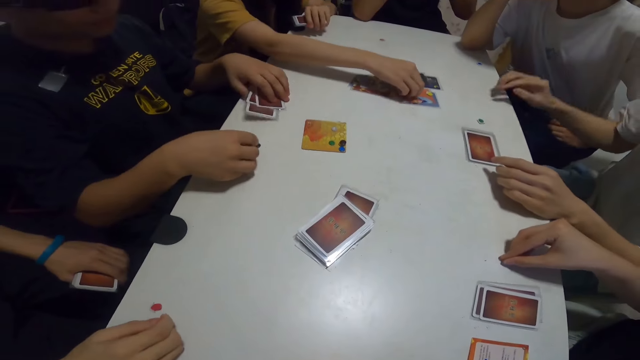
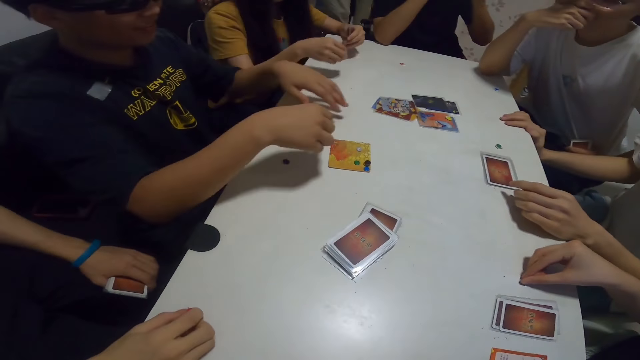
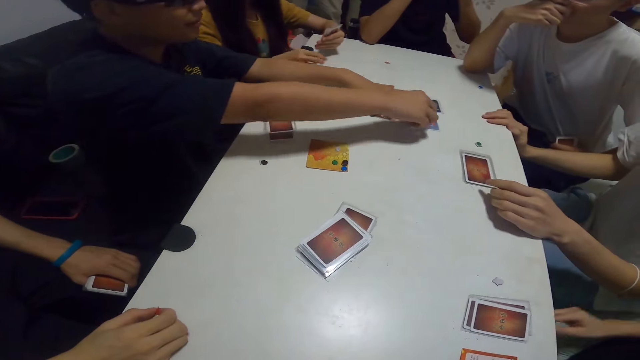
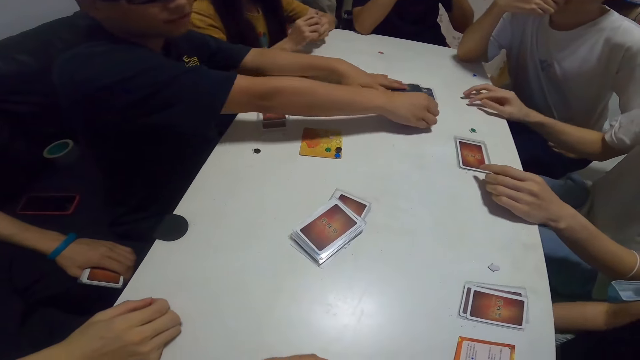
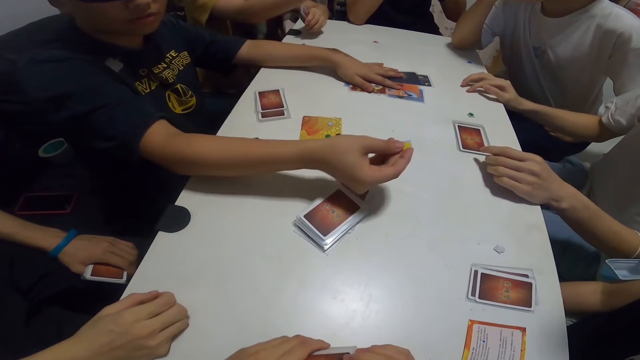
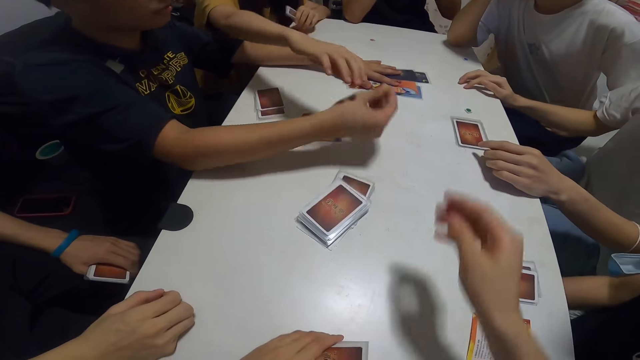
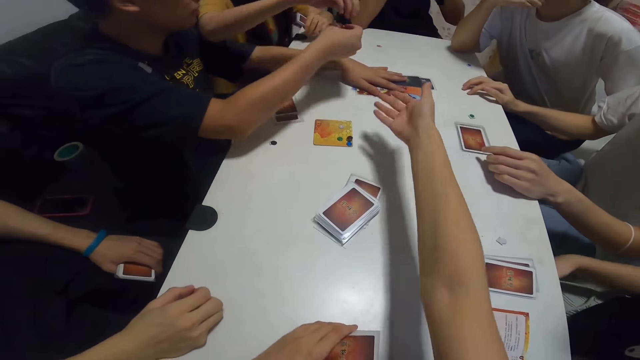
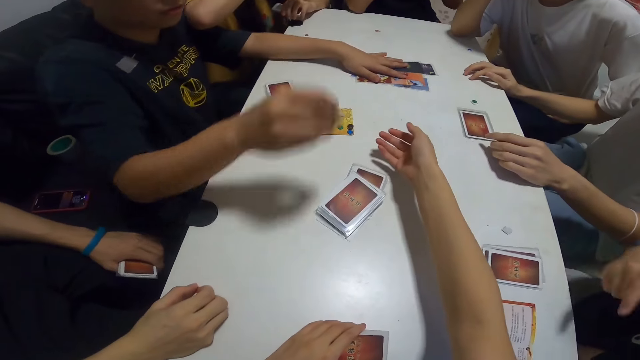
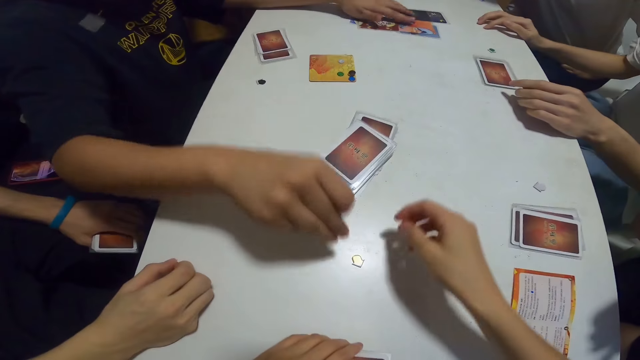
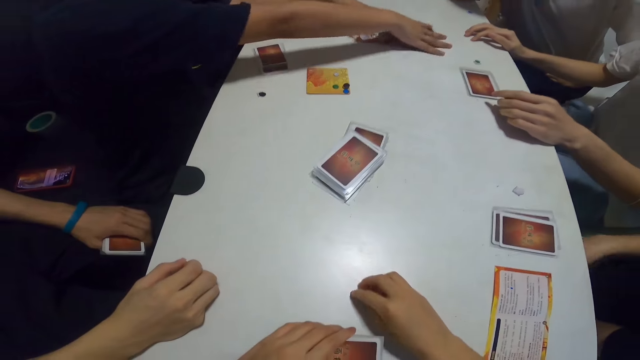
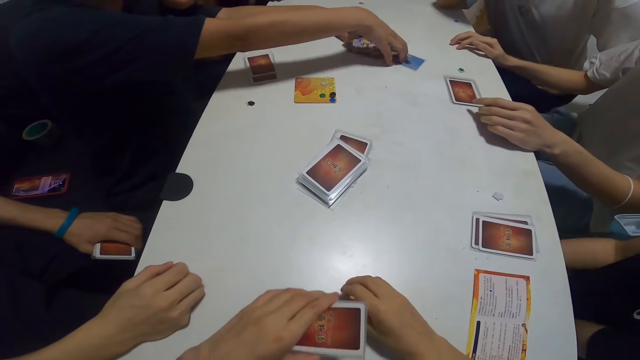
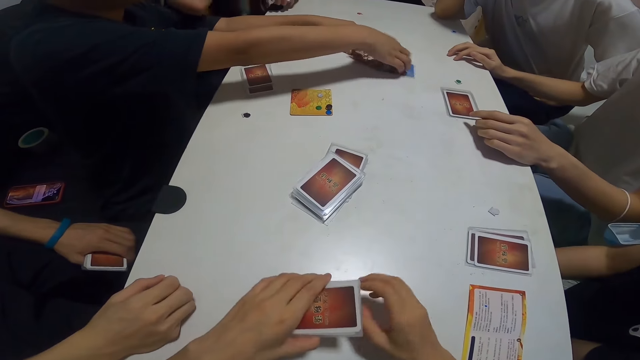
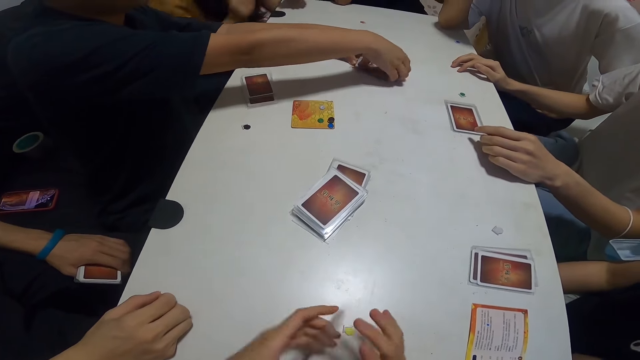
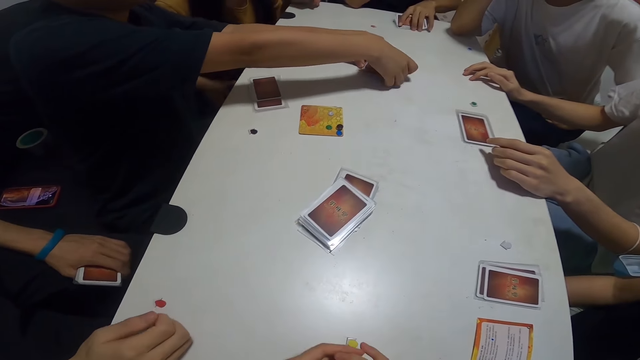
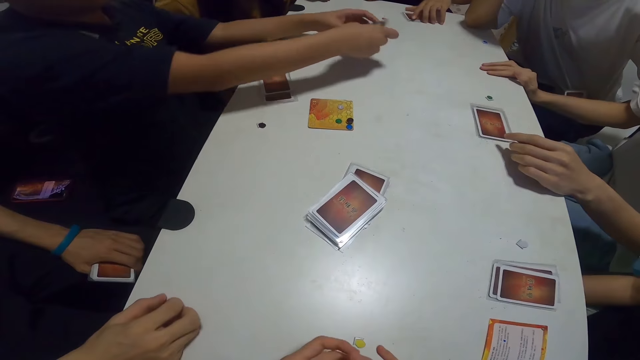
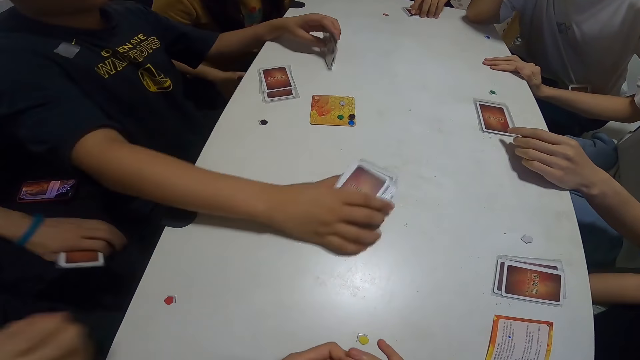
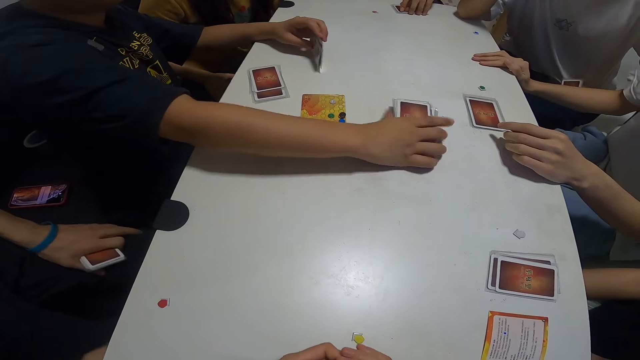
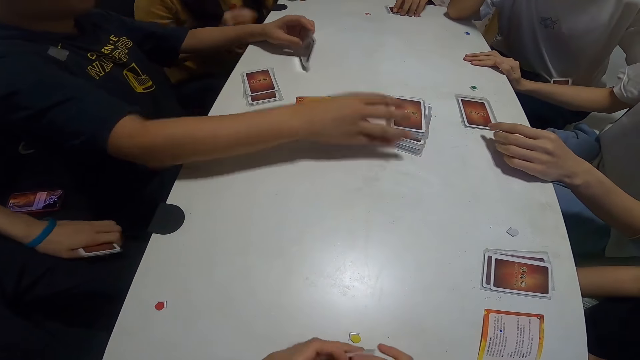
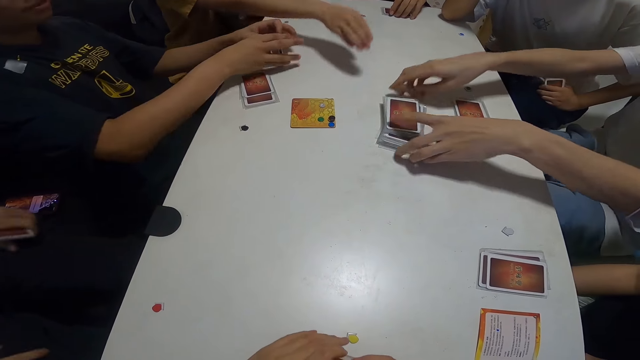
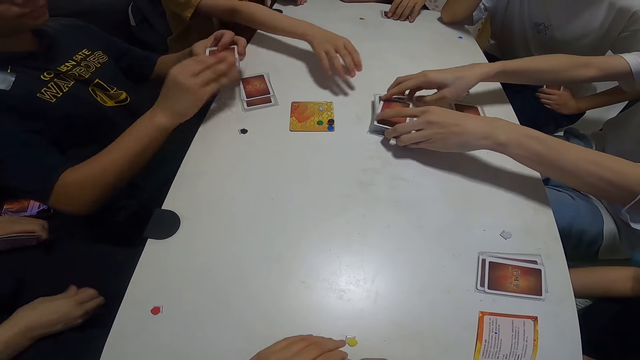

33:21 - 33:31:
A lady picks something. The camera wearer stretches her hand out. A man distributes something. The camera wearer picks the chip on the table. The man picks the cards on the table.

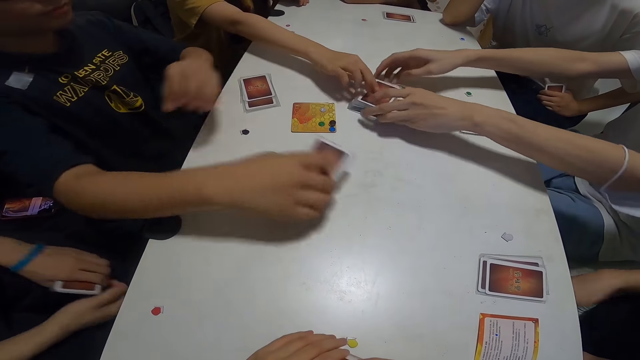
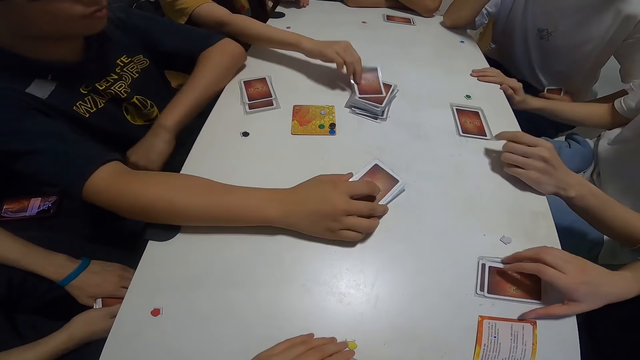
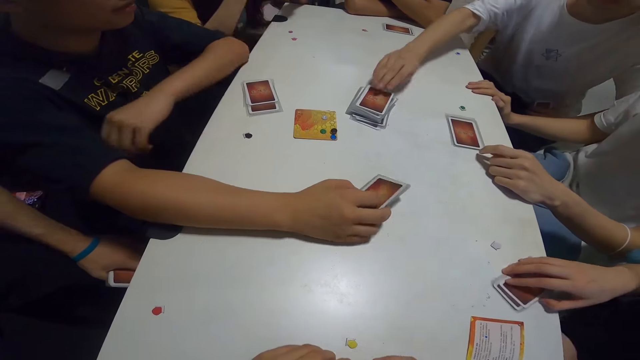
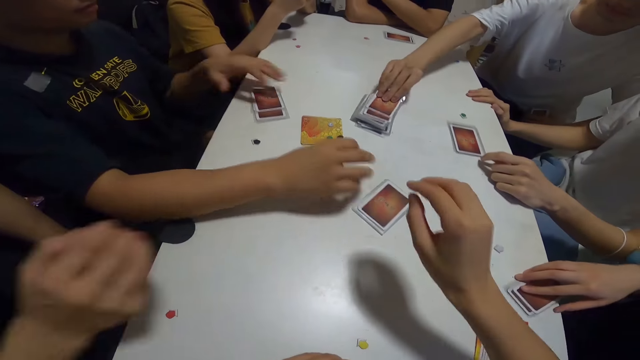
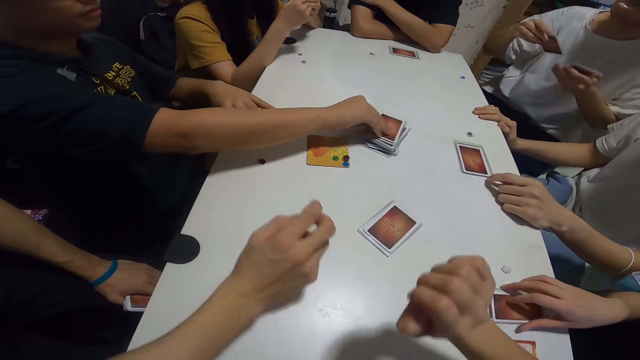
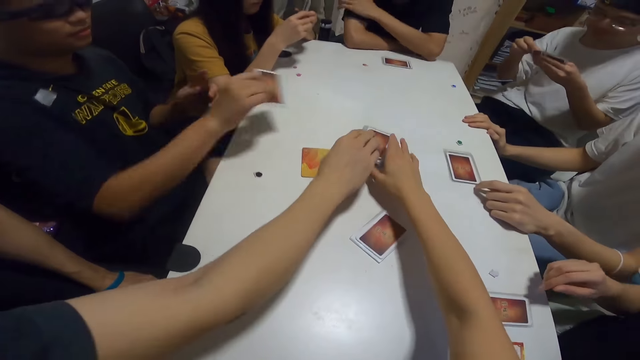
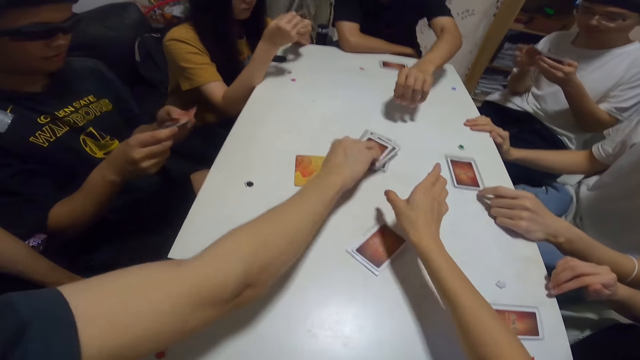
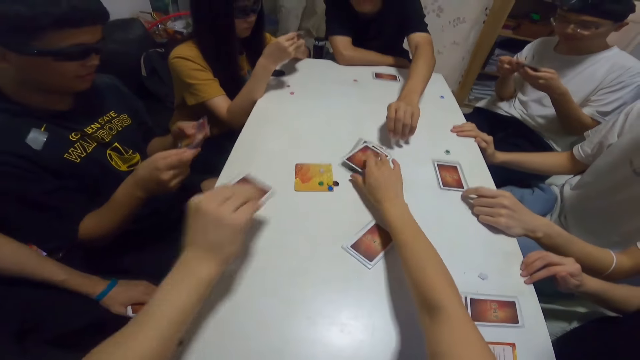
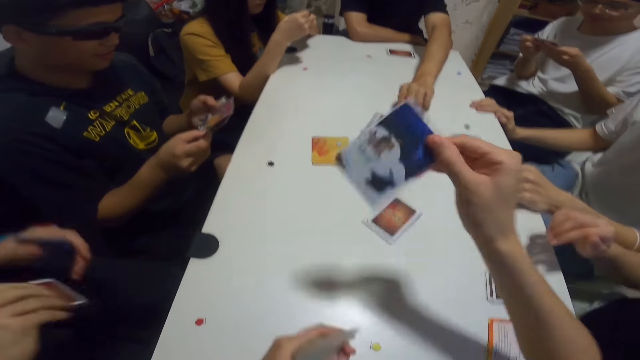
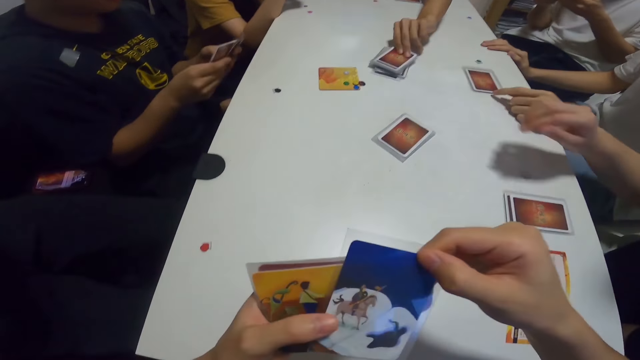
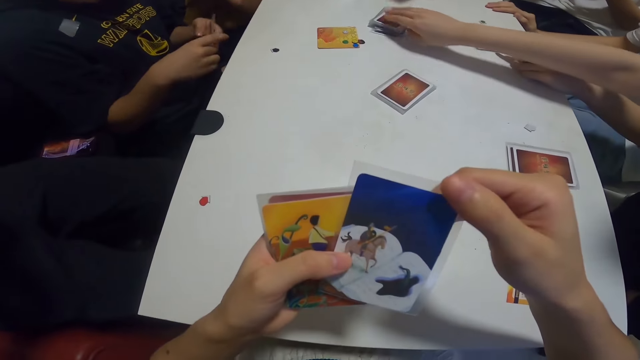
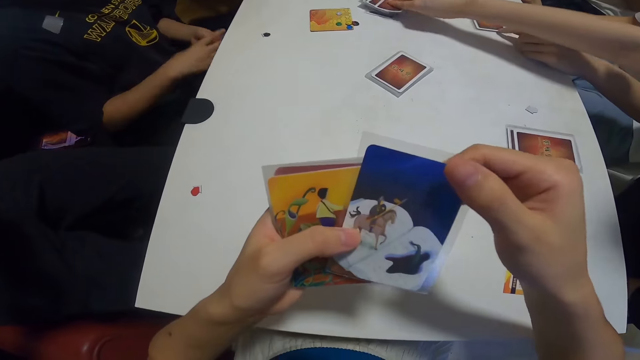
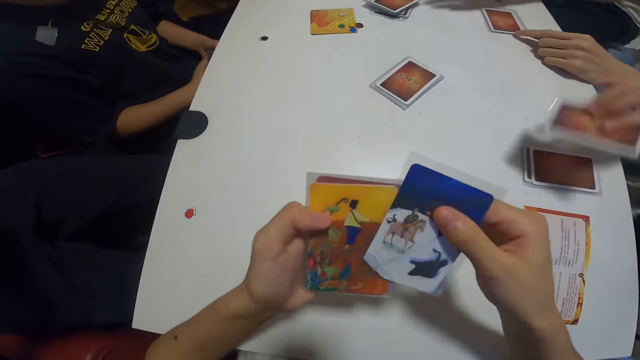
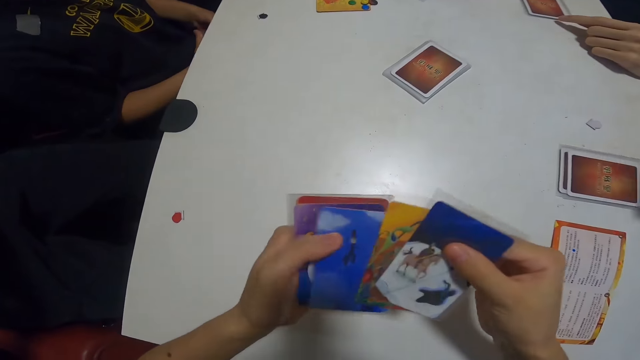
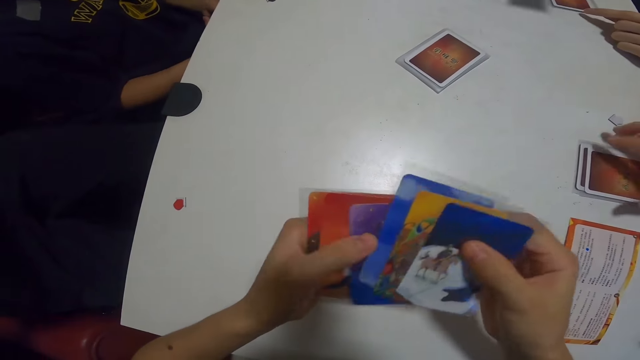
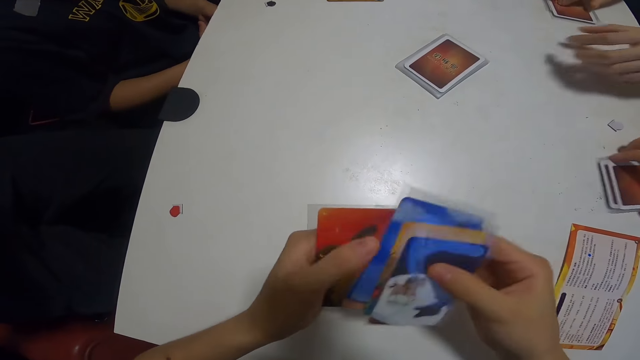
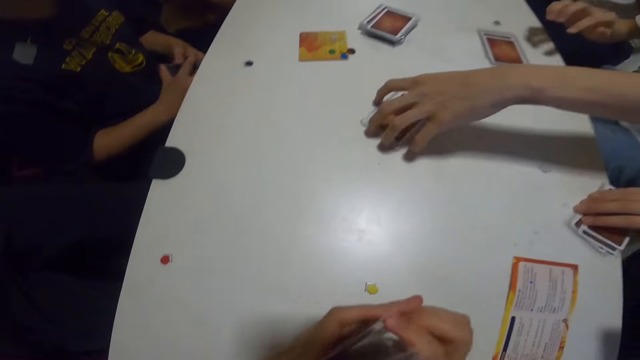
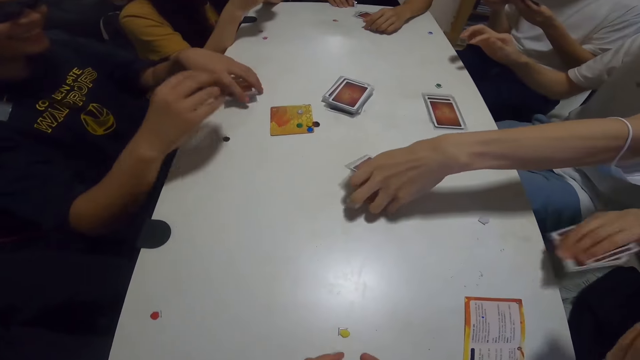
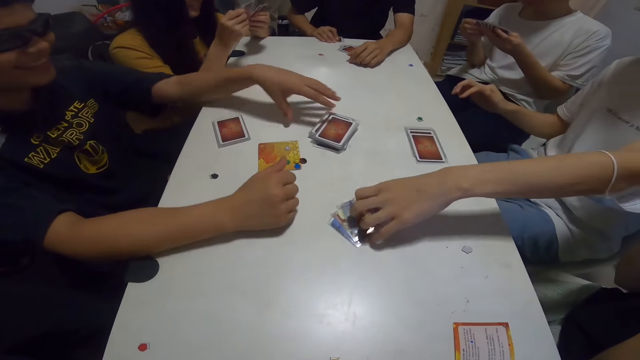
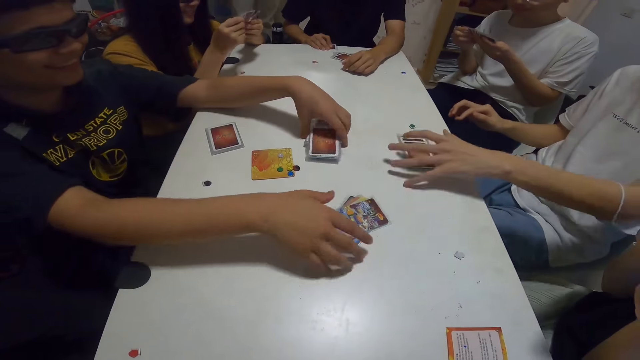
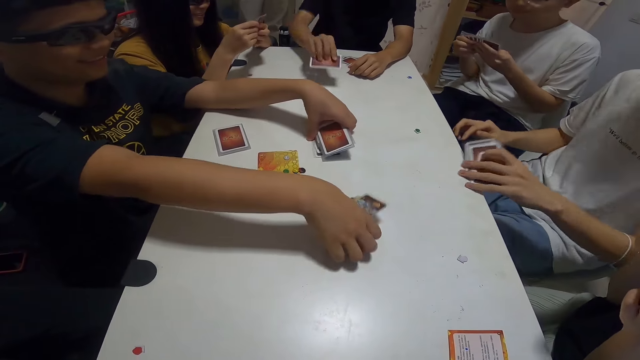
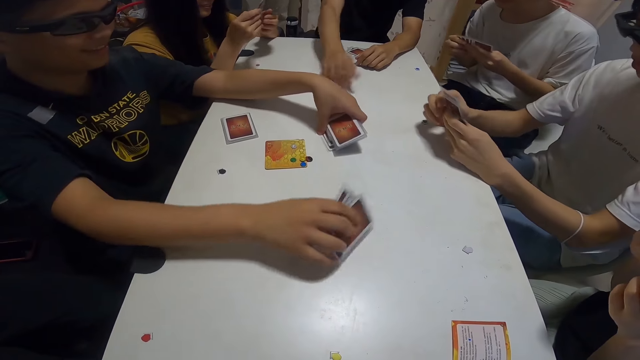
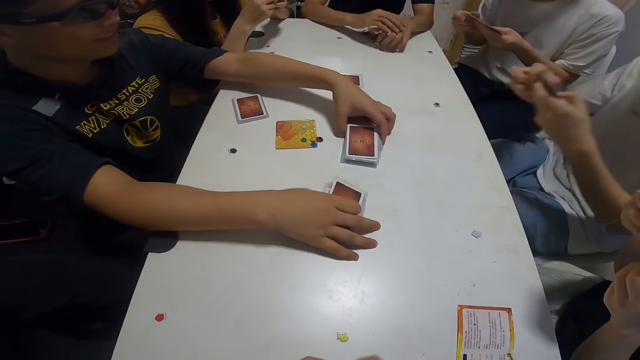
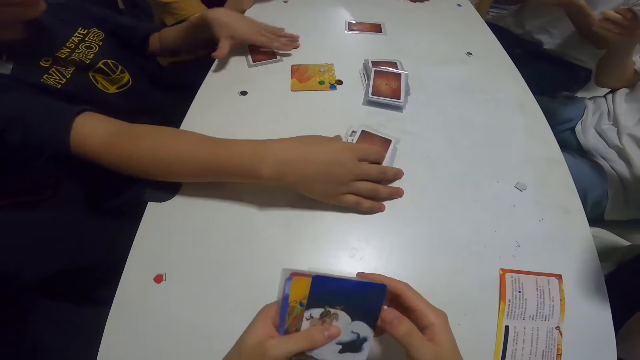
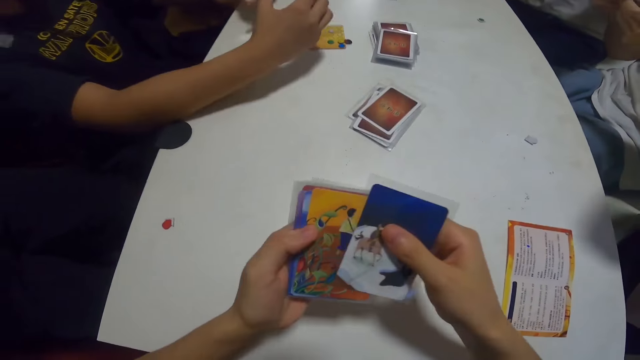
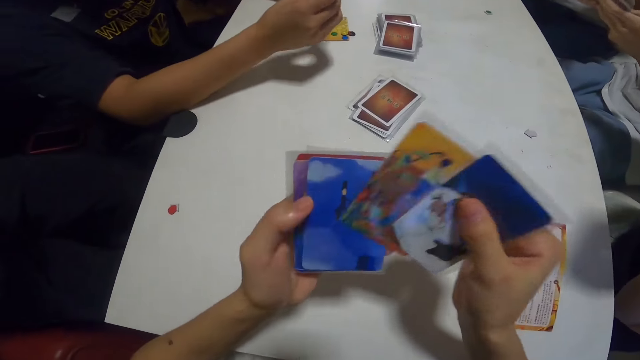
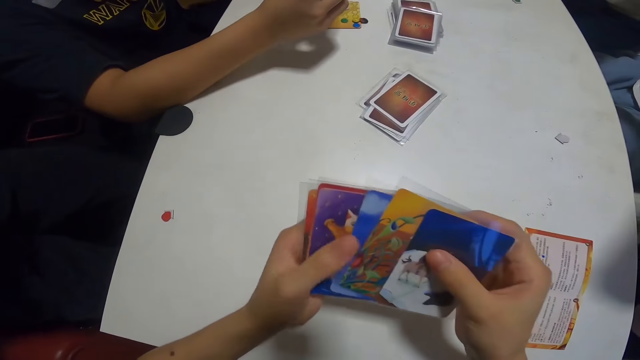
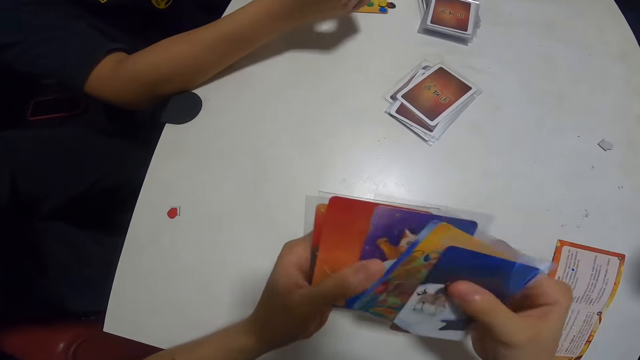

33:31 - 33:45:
A lady picks the card from the table. The camera wearer picks a card from the table. She shuffles the cards in her hand. The camera wearer, a man, another man, the lady, another man, another man, another man and another man pick the card from the table. The camera wearer shuffles the cards in her hand.
